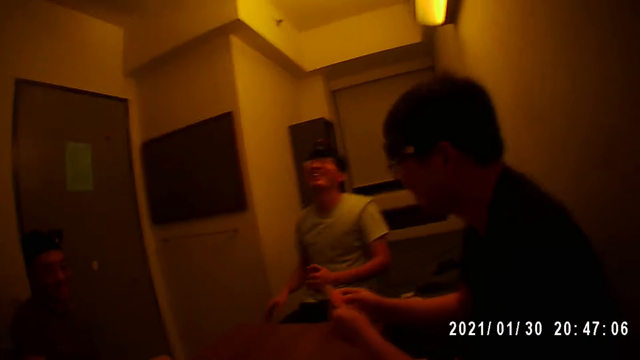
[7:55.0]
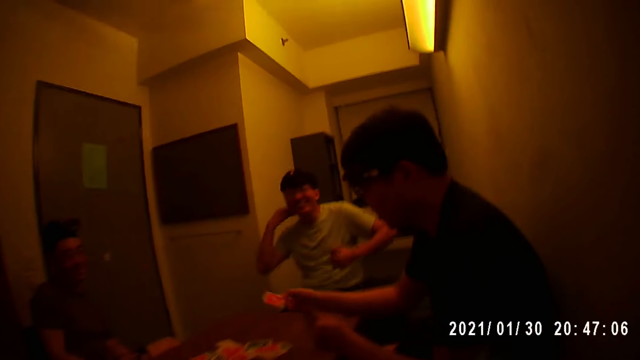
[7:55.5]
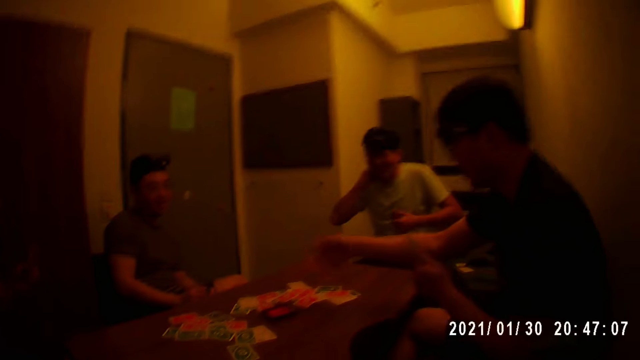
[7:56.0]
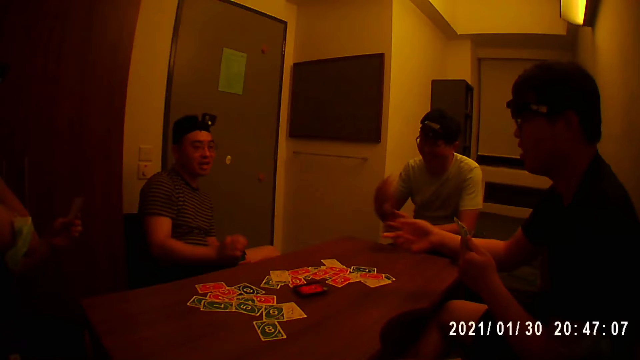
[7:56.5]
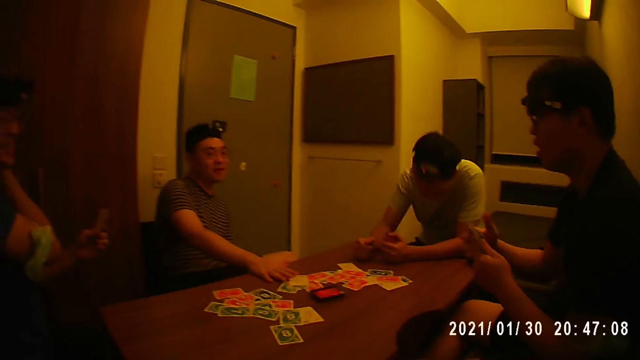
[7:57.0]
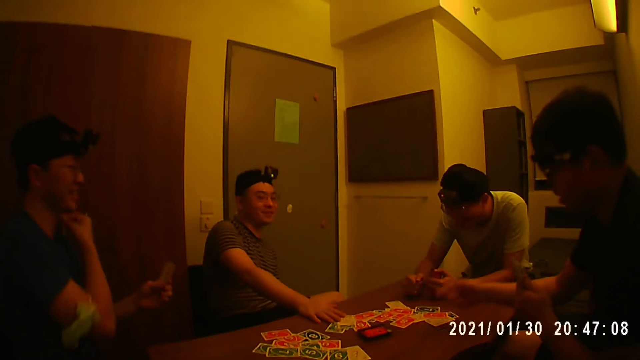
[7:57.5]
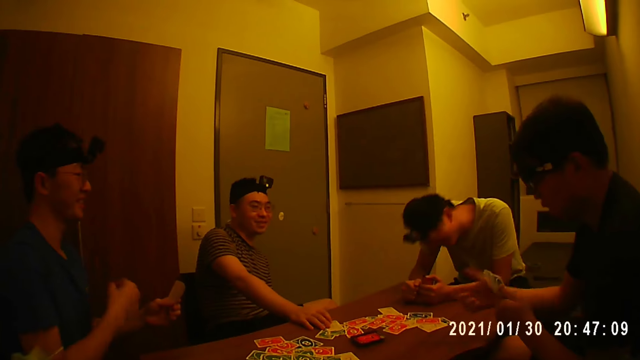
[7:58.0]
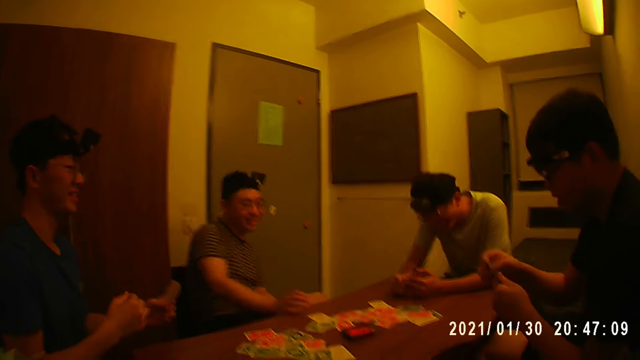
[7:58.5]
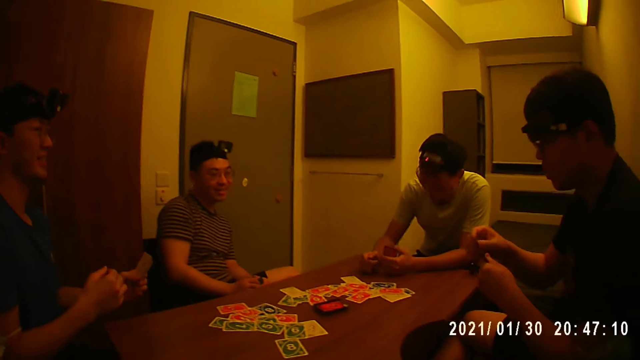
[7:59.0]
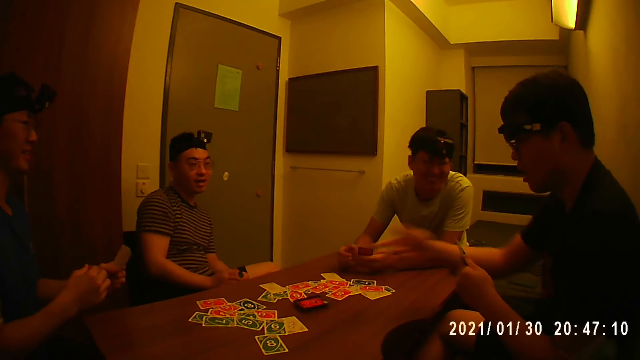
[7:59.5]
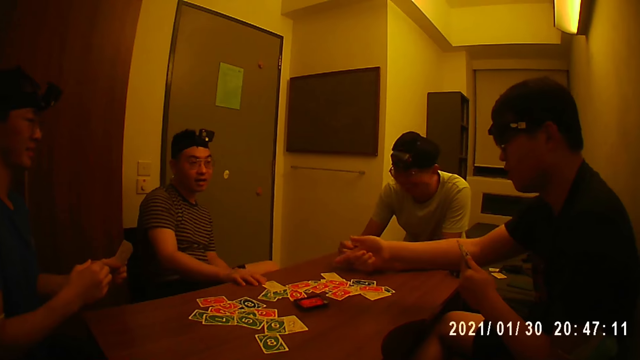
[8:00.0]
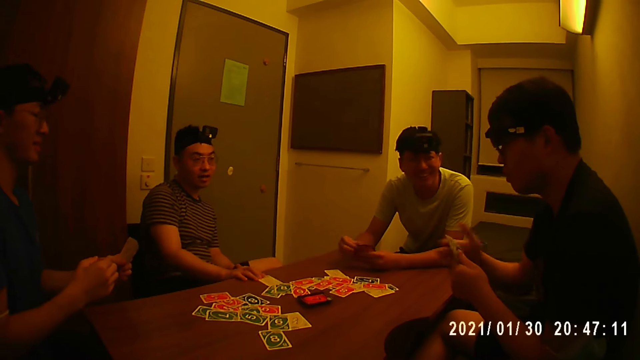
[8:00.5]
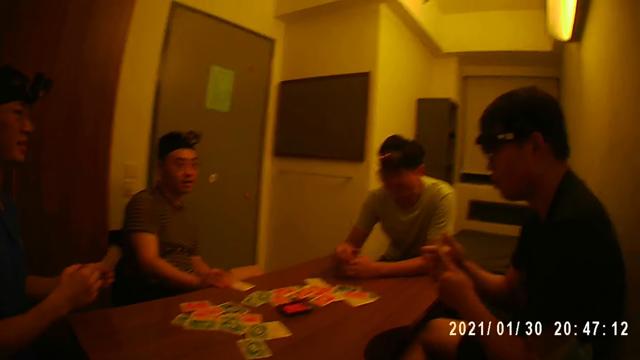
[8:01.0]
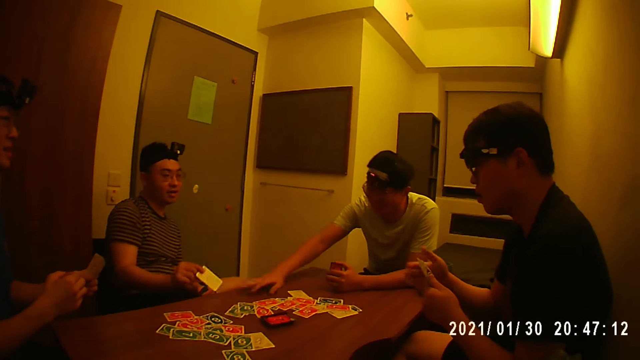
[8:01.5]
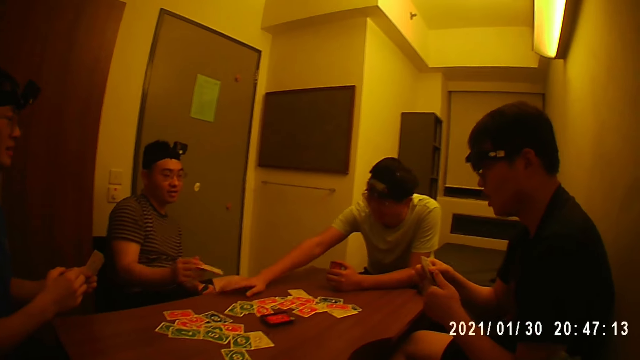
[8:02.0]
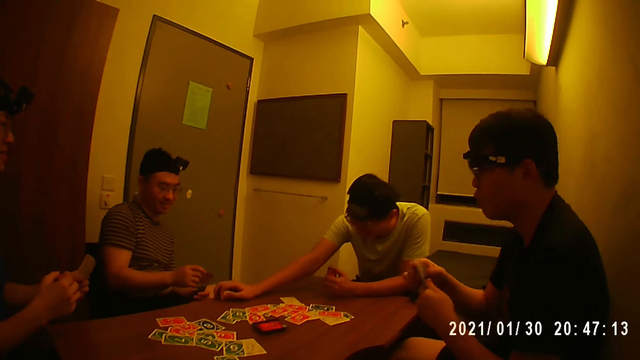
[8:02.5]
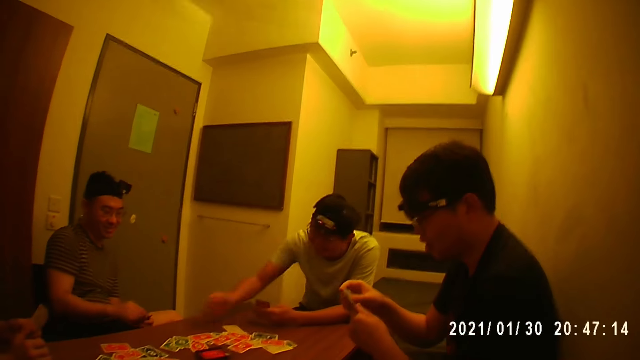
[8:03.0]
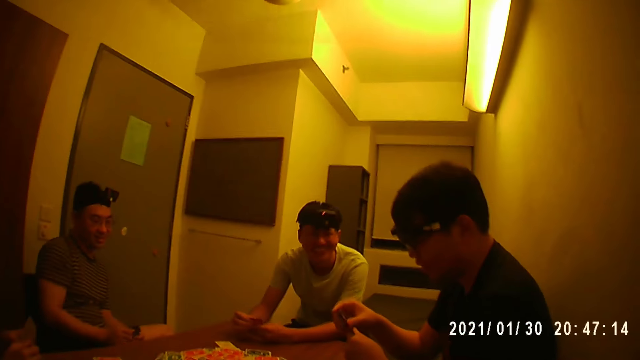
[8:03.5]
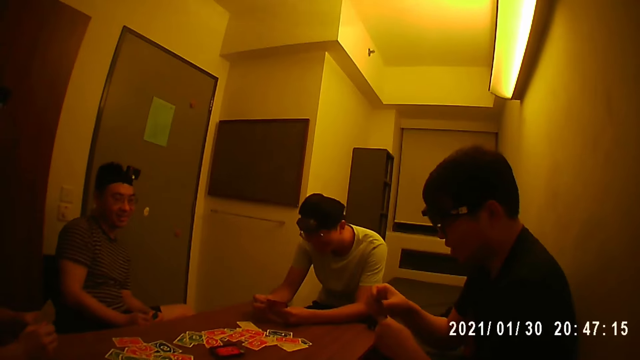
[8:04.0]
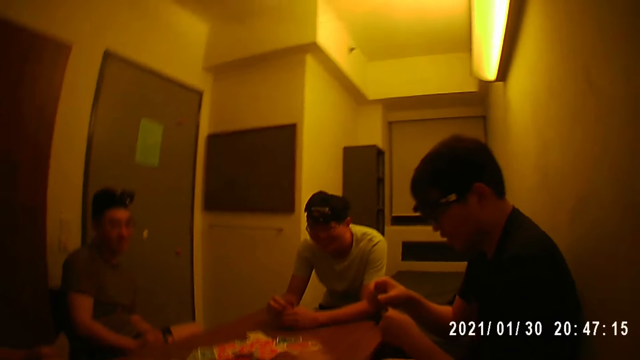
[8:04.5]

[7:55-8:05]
A man holds the cards with his left hand. Another man places the card on the table with his right hand and gestures with his right hand. A third man holds the cards with his left hand. A fourth man touches the card on the table with his right hand. A man points at the cards. The second man arranges the cards with his hands, gestures with his right hand, and holds the cards with his left hand. The fourth man picks the card from the table with his right hand. The first man touches the cards in his left hand with his right hand. The second man touches the cards in his left hand with his right hand, holds the cards with his hands, and arranges the cards in his hands. The fourth man holds the cards with his hands. The first man arranges the cards in his hands.

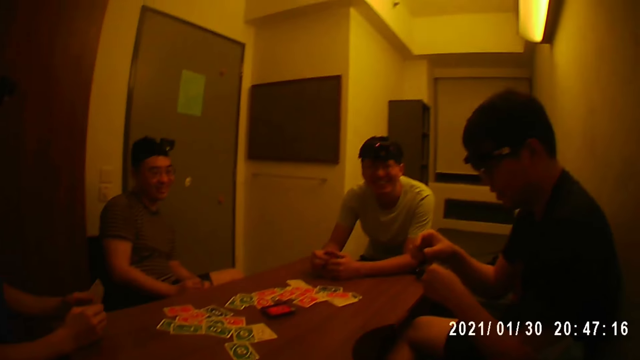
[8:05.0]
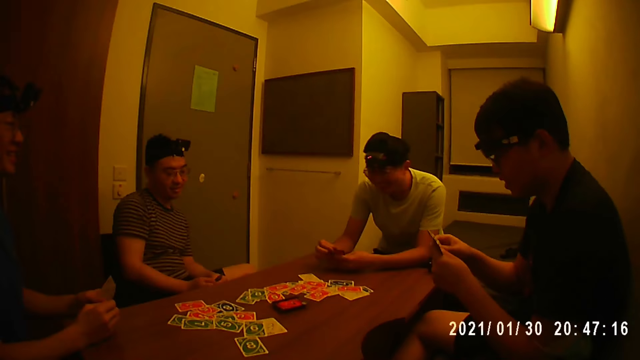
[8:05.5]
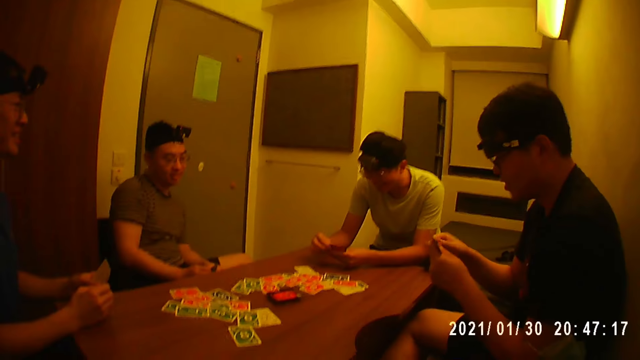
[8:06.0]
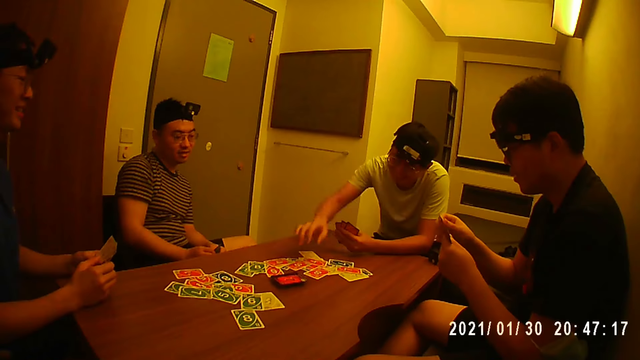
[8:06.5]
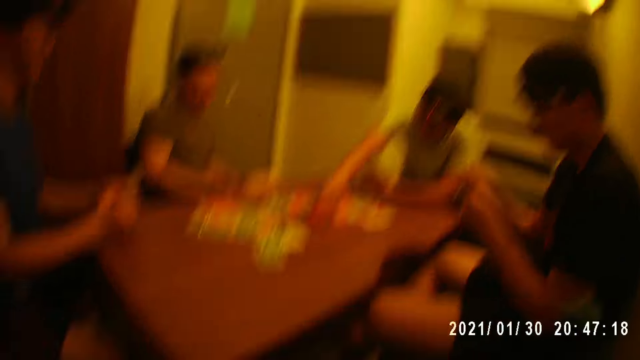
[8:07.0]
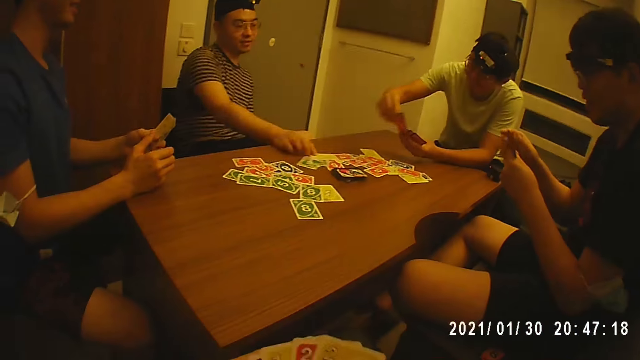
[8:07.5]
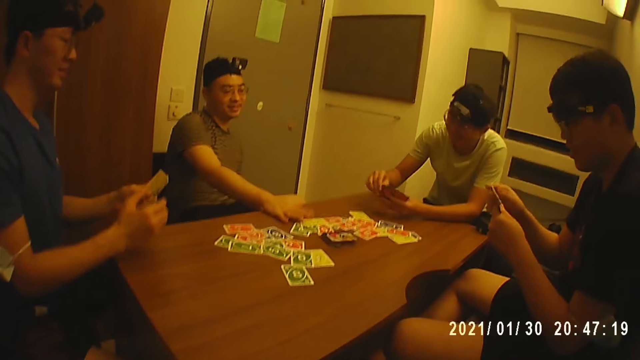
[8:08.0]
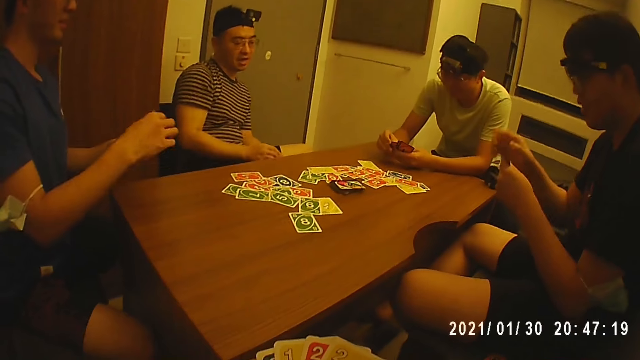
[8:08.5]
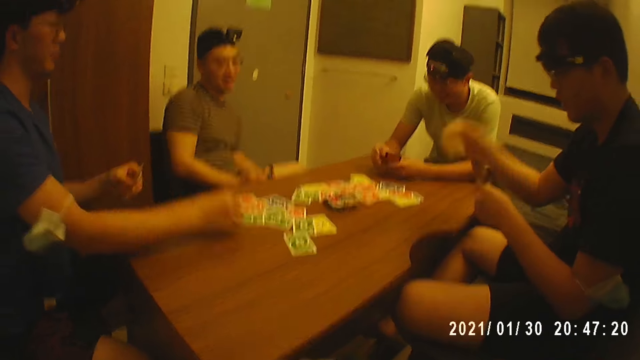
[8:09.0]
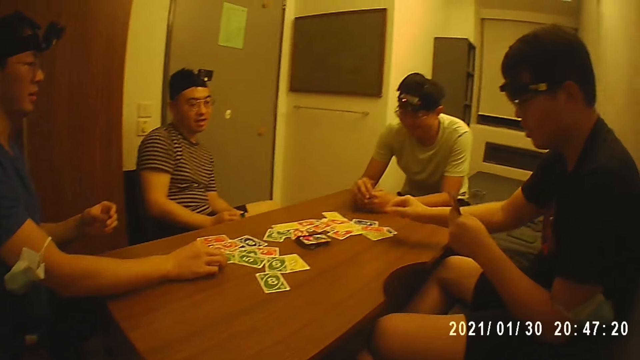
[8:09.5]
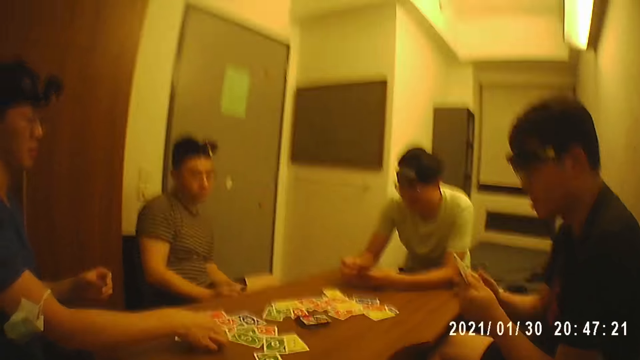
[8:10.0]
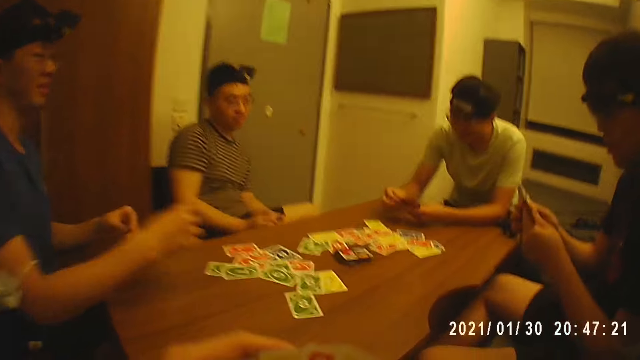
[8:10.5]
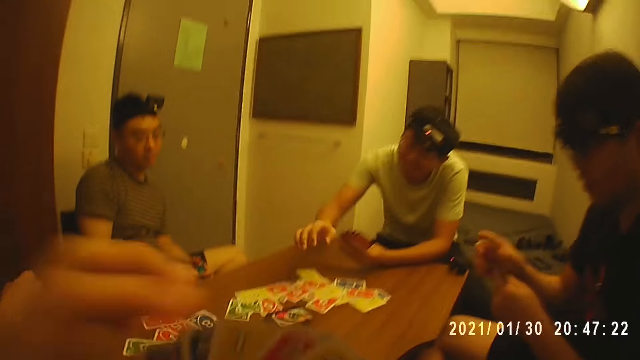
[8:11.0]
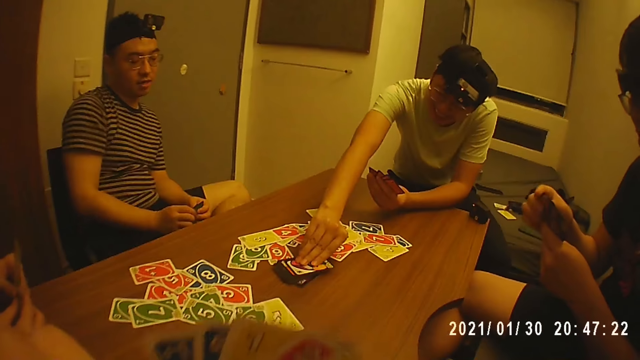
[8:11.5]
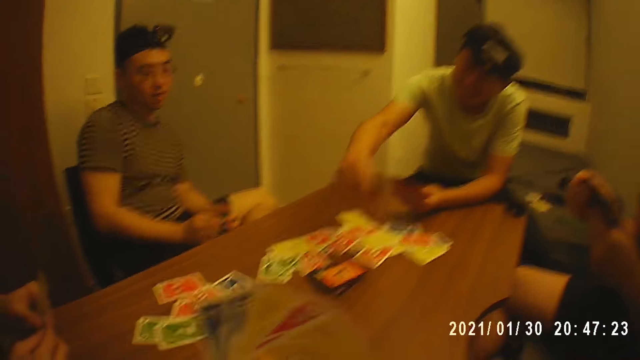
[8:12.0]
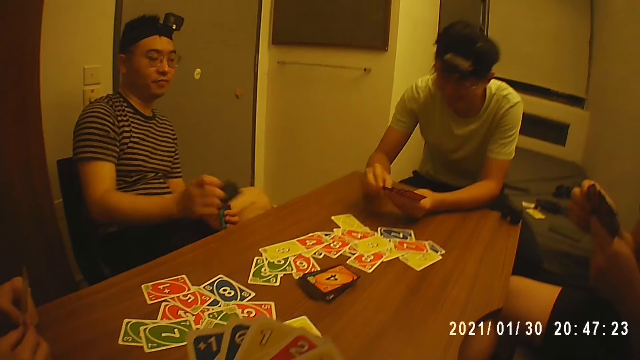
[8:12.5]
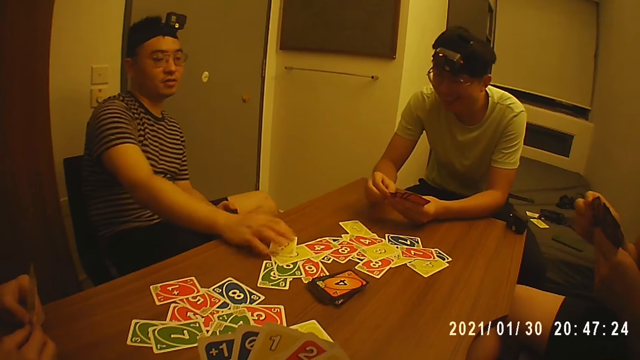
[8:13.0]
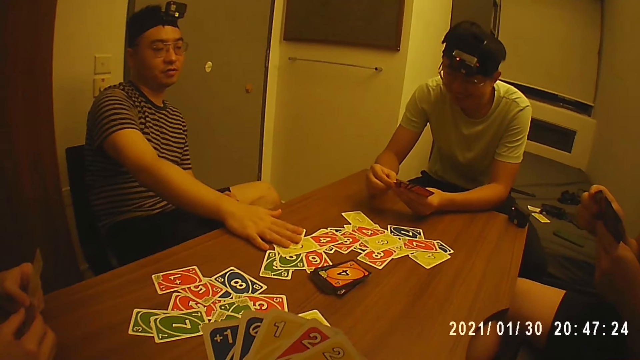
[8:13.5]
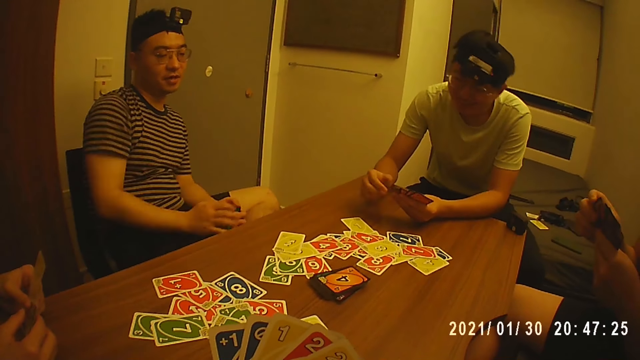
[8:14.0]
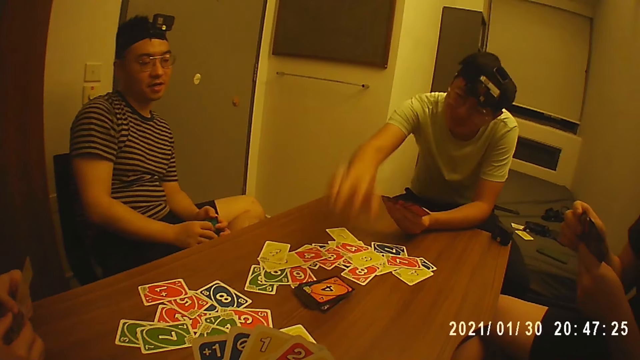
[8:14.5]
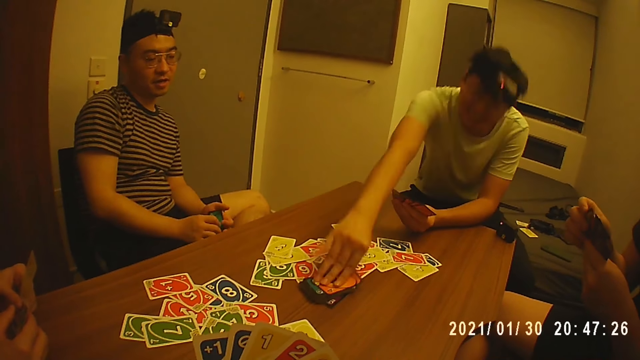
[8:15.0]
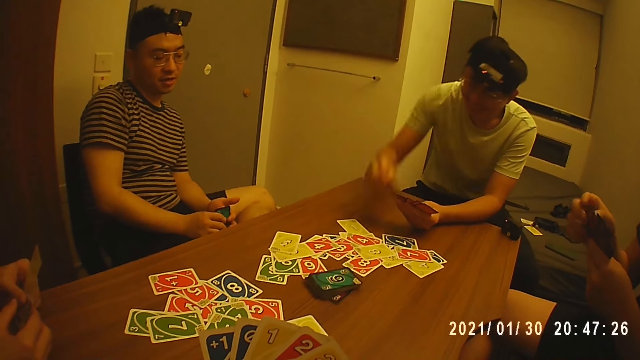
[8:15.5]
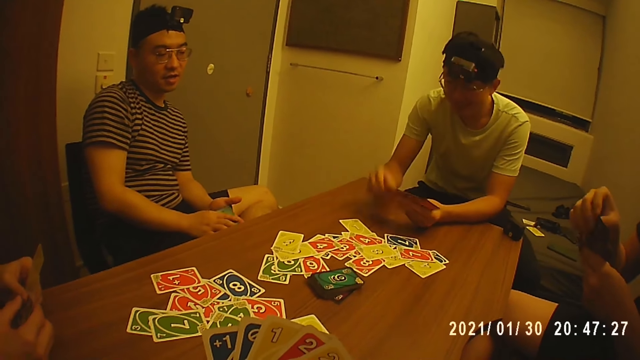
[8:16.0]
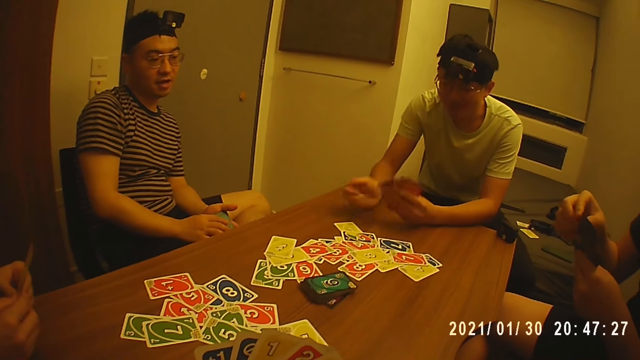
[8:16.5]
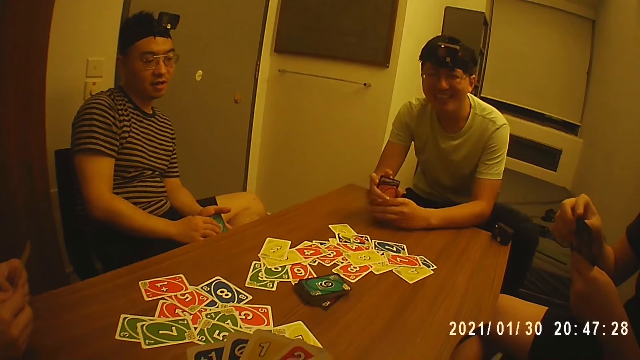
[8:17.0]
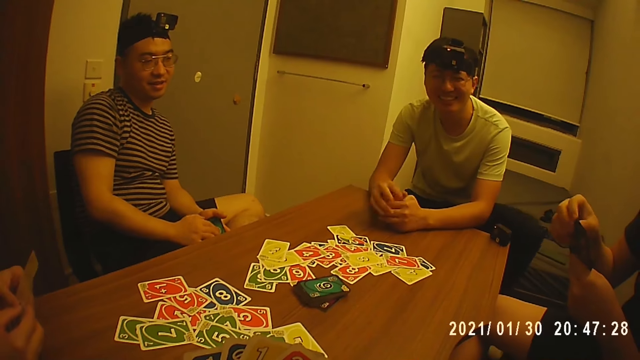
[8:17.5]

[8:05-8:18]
The camera wearer gestures with his right hand. He looks at the cards on the table. A man holds the cards with his left hand and picks the card from the table with his right hand. Another man places the card on the table with his right hand. The first man holds the cards with his hands. A third man picks the card from his left hand with his right hand and holds the cards with his left hand. A fourth man picks the card from his left hand with his right hand. The second man holds the cards with his hands. The fourth man places the card on the table with his right hand. The third man places the card on the table with his right hand and holds the cards with his hands. The fourth man holds the cards with his hands. The first man holds the cards with his left hand. The camera wearer touches his face with his left hand. The first man picks the card from the table with his right hand. The second man holds the cards with his left hand and picks the card from his left hand with his right hand. The first man holds the cards with his hands. The second man places the card on the table with his right hand. The first man holds the cards with his left hand. The camera wearer holds the cards. The first man picks the card from the table with his right hand. The second man holds the cards with his hands. The first man holds the cards with his hands, picks the card from his left hand with his right hand, holds the cards with his left hand, places the card on the table with his right hand, and arranges the cards in his hands.
